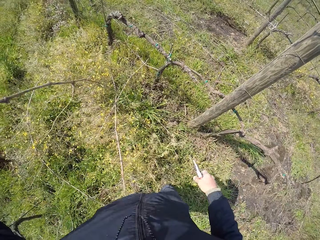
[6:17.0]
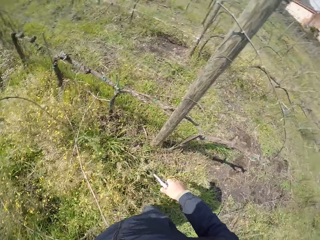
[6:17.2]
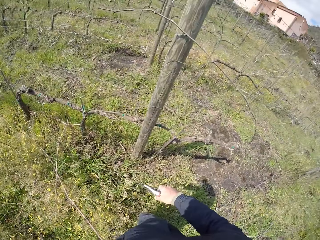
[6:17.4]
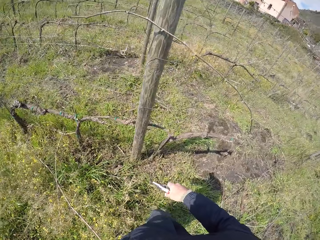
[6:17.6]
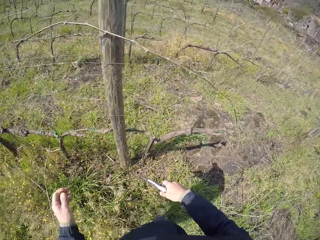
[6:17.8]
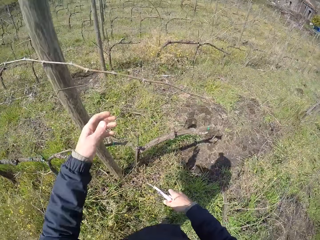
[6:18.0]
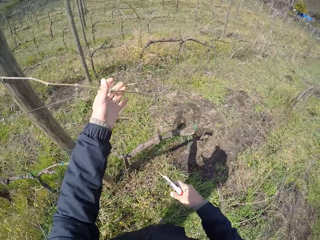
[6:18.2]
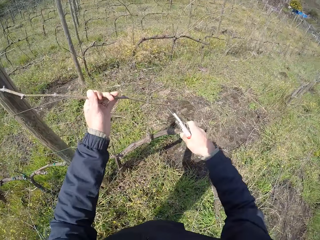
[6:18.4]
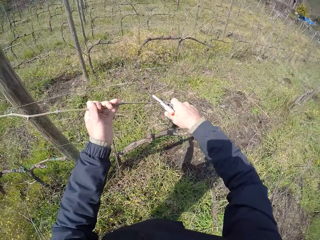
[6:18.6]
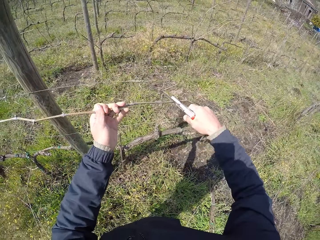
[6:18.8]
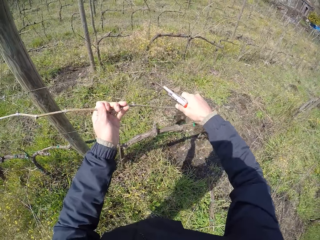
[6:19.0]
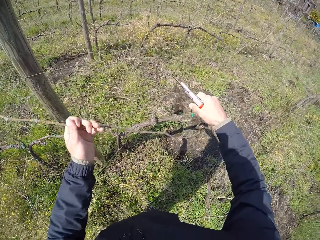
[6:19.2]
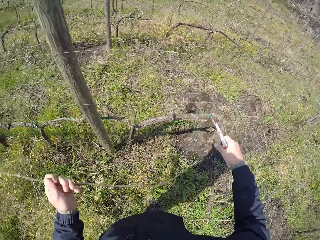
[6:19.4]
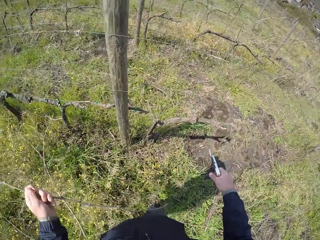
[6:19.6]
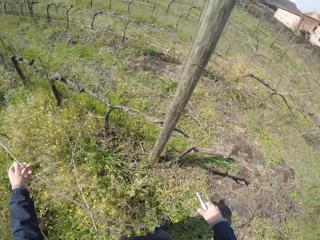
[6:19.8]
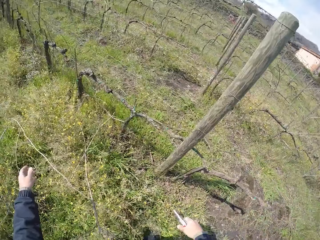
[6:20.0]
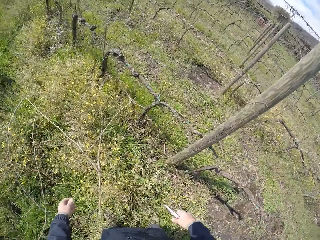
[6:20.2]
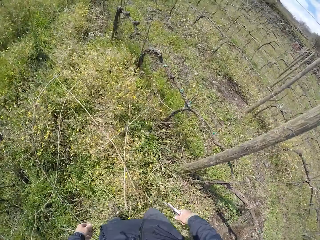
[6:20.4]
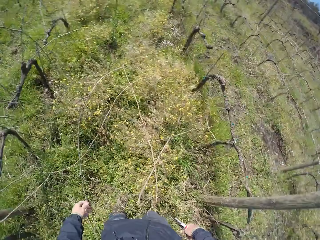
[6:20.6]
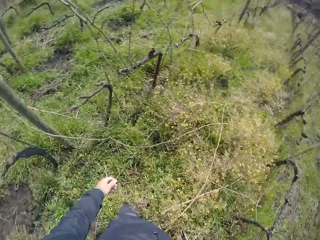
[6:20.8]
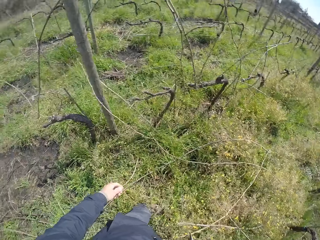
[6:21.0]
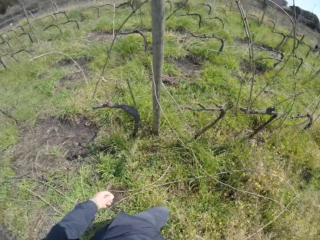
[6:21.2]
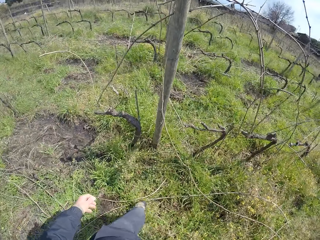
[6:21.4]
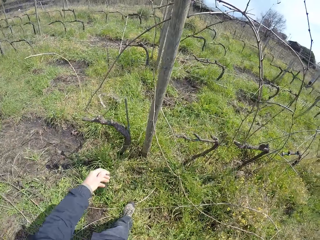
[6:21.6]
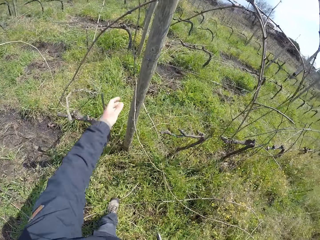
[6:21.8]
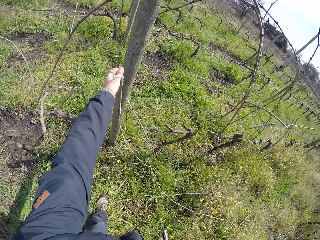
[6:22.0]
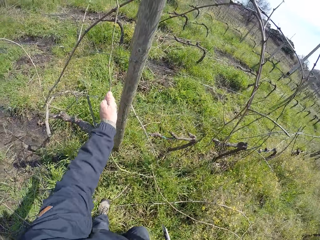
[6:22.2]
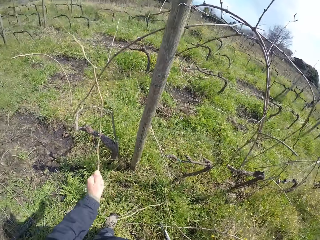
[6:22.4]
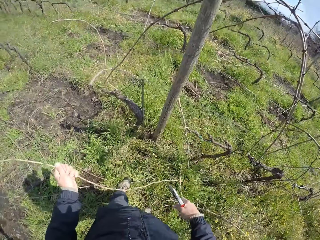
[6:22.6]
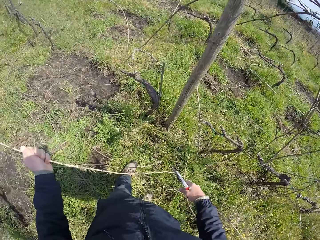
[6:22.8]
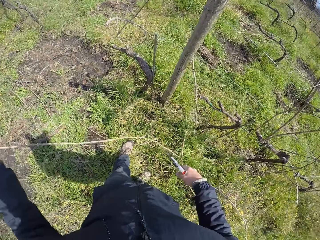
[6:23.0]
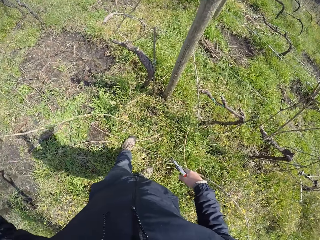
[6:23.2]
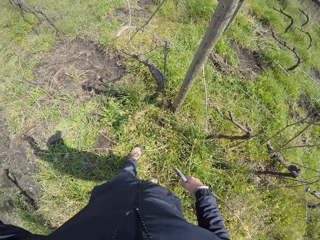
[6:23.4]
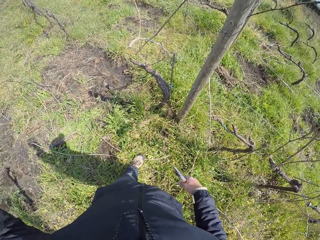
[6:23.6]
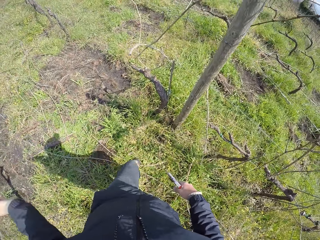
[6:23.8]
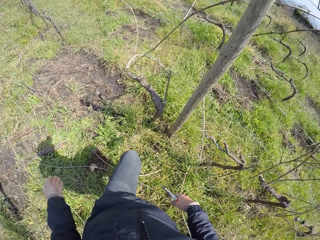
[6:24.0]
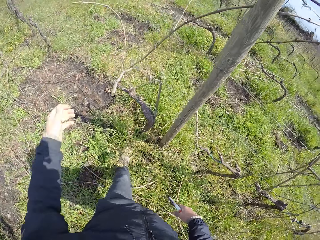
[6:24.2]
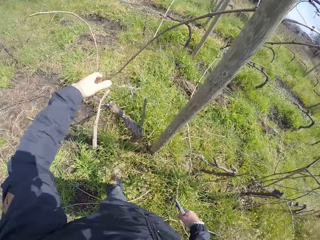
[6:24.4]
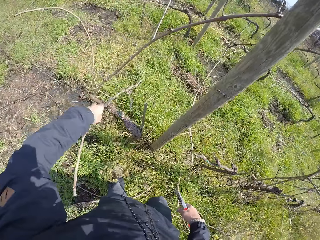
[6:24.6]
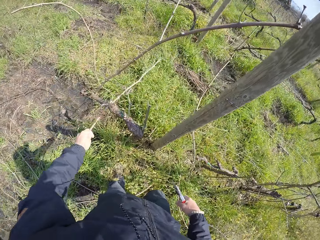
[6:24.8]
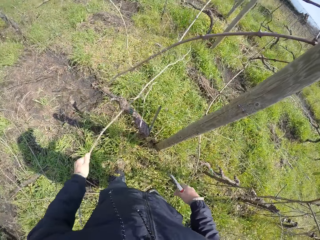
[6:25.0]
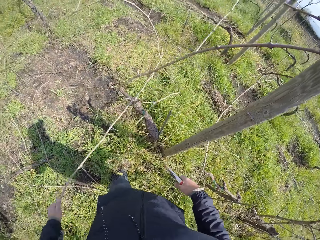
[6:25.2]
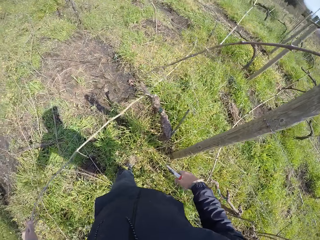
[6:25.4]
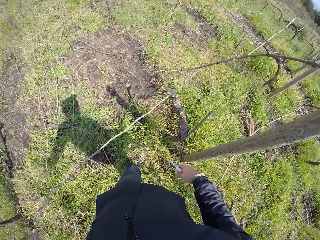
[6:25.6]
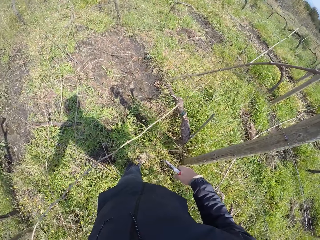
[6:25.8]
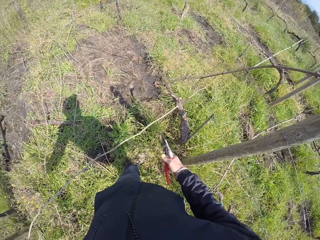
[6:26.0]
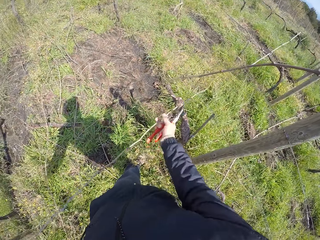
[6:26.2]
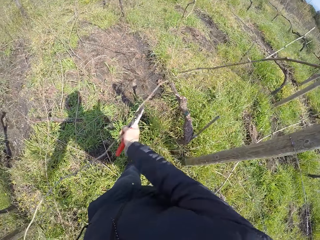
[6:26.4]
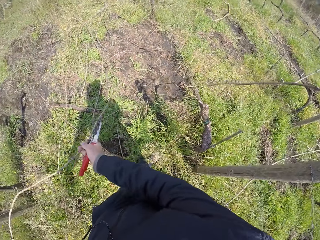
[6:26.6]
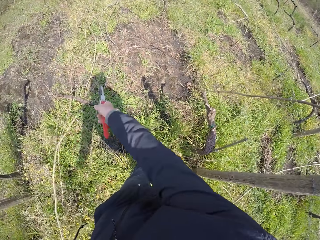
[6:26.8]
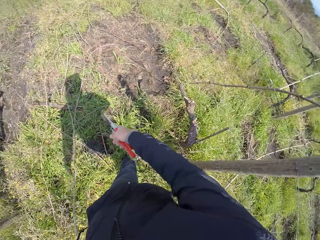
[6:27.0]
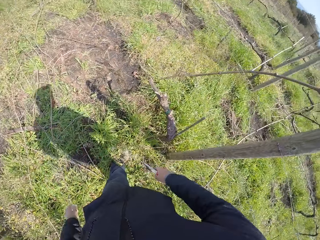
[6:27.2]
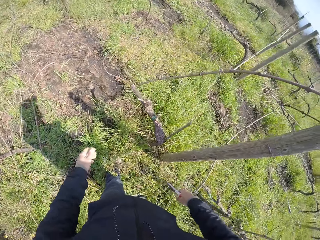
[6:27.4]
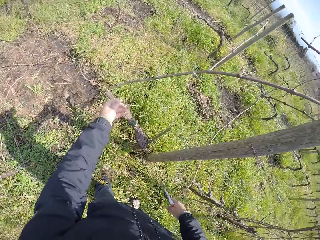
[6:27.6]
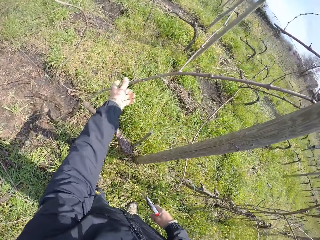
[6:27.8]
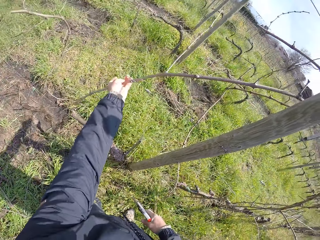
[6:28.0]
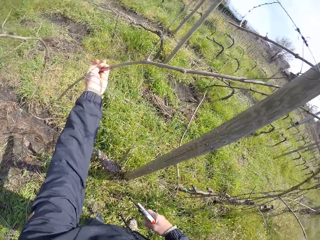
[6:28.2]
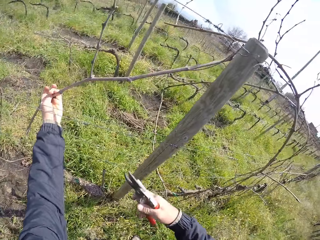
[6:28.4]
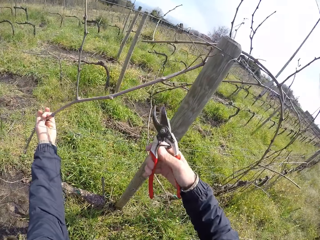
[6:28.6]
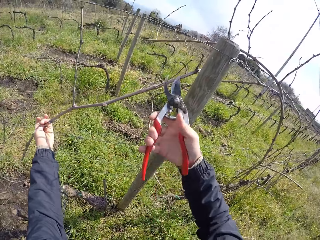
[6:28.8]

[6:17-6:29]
The camera wearer drops the plant branch on the ground with his left hand. He holds a plant branch with his left hand. He cuts the plant branch with the pruner in his right hand. He drops the plant branch on the ground with his left hand. He pulls a plant branch from the wire with his left hand. He drops the plant branch on the ground with his left hand. He pulls a plant branch from the wire with his left hand. He holds the plant branch with both hands. He drops the plant branch on the ground with both hands. He pulls a plant branch from the wire with his left hand.

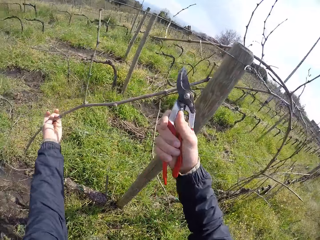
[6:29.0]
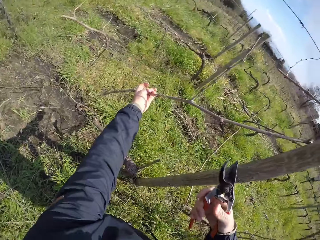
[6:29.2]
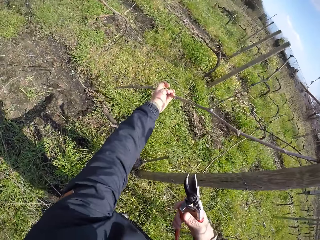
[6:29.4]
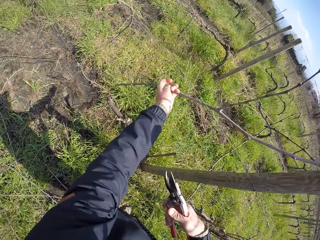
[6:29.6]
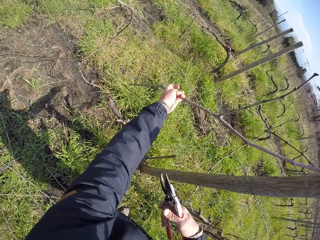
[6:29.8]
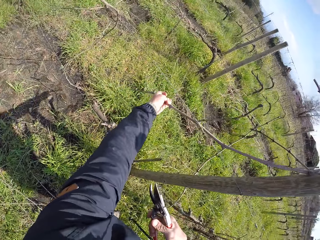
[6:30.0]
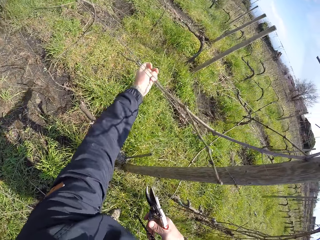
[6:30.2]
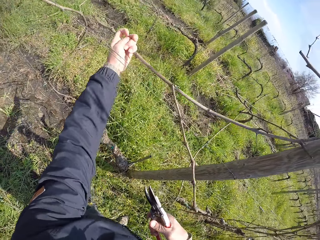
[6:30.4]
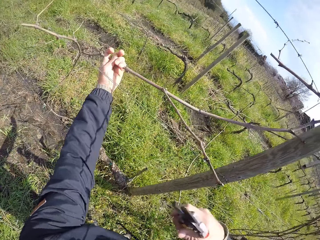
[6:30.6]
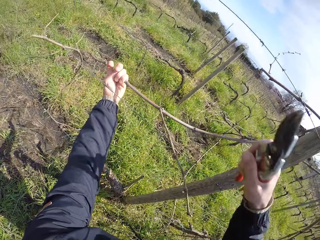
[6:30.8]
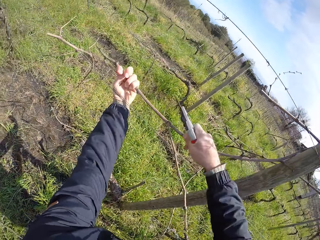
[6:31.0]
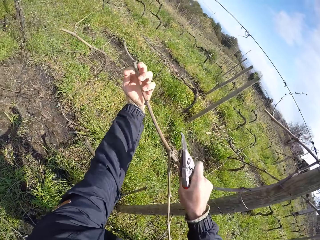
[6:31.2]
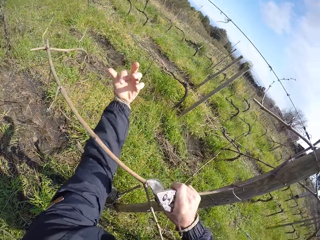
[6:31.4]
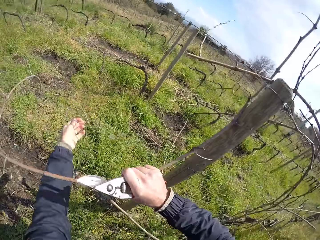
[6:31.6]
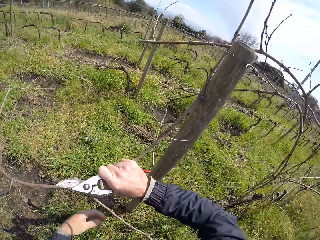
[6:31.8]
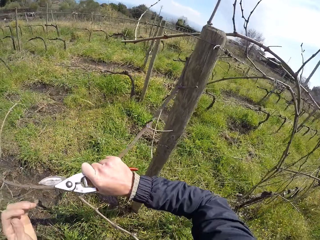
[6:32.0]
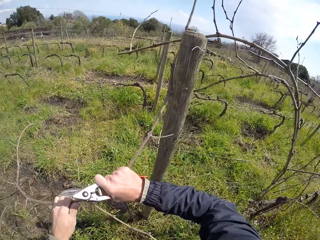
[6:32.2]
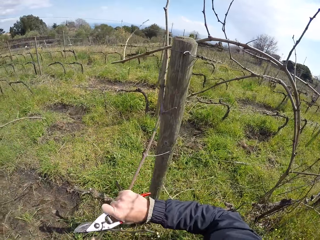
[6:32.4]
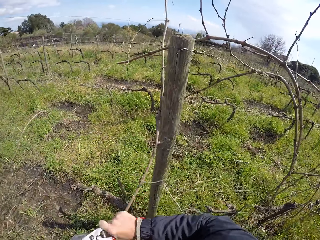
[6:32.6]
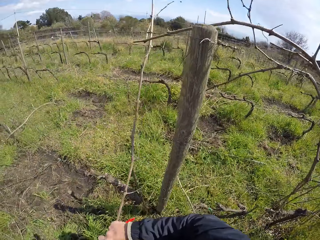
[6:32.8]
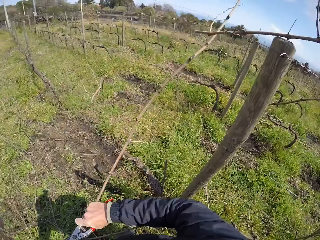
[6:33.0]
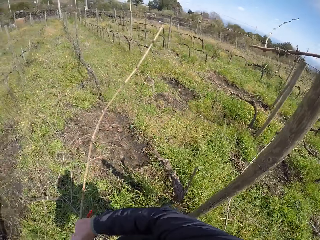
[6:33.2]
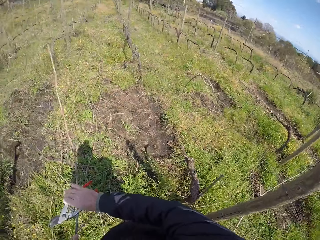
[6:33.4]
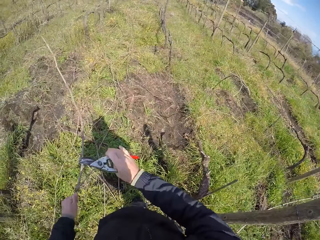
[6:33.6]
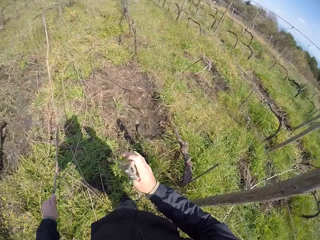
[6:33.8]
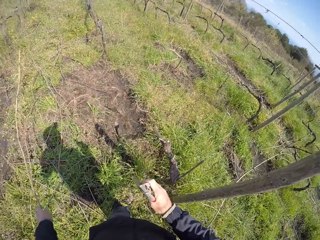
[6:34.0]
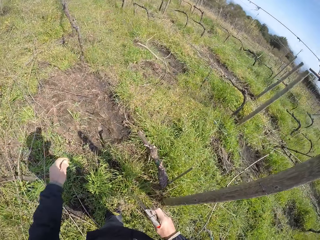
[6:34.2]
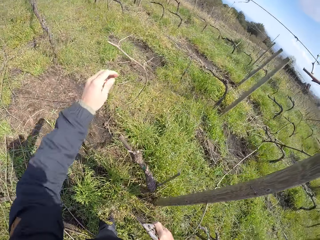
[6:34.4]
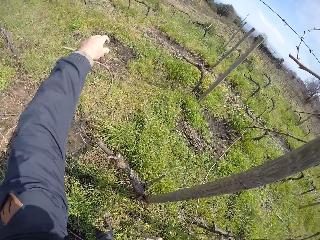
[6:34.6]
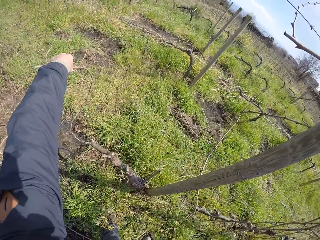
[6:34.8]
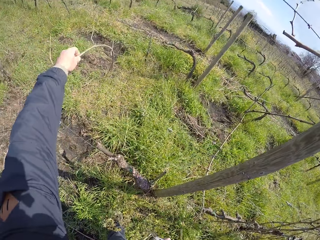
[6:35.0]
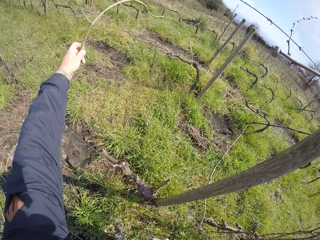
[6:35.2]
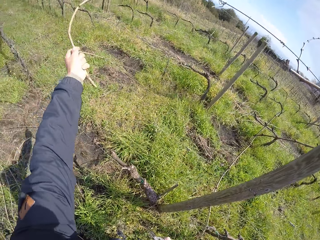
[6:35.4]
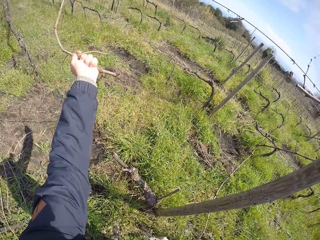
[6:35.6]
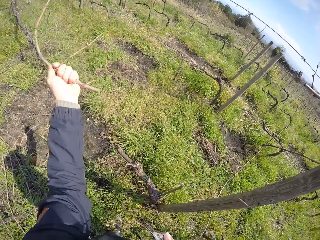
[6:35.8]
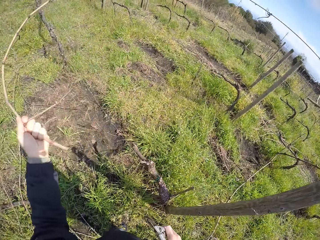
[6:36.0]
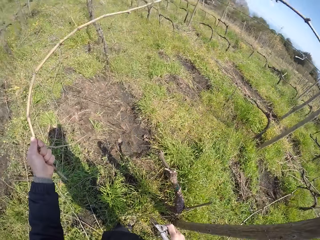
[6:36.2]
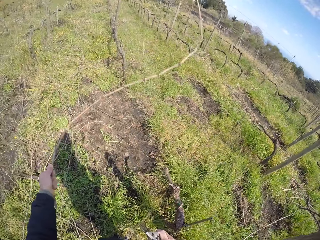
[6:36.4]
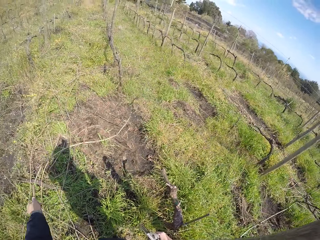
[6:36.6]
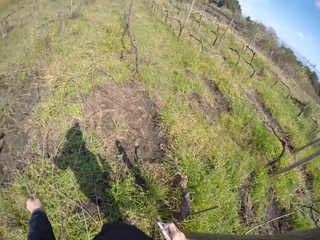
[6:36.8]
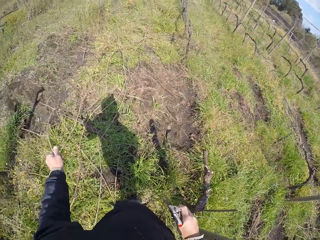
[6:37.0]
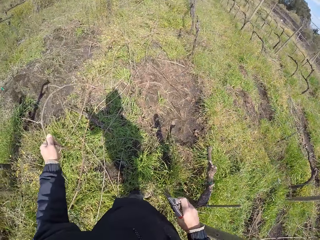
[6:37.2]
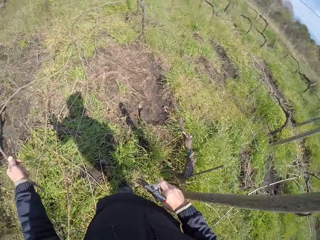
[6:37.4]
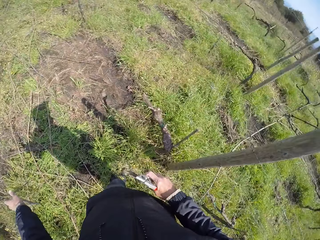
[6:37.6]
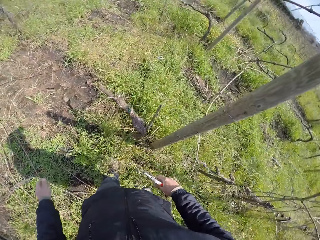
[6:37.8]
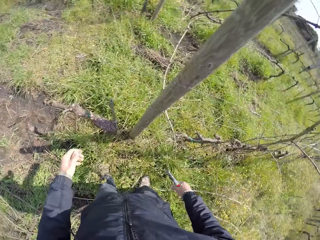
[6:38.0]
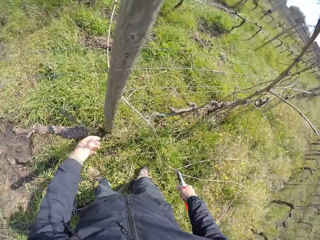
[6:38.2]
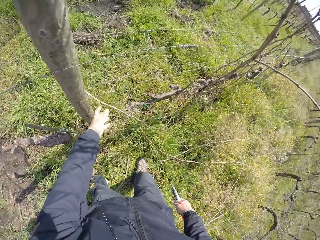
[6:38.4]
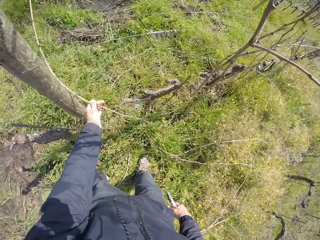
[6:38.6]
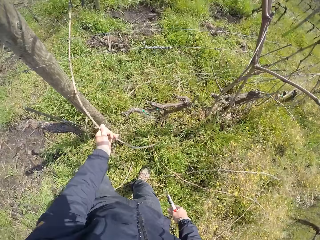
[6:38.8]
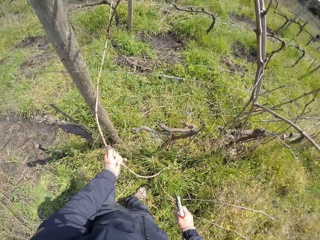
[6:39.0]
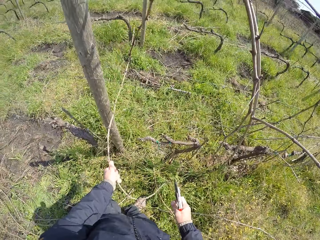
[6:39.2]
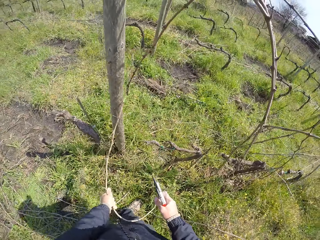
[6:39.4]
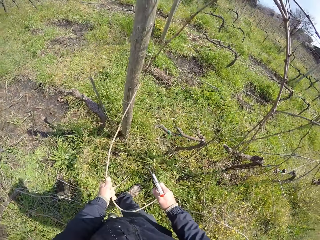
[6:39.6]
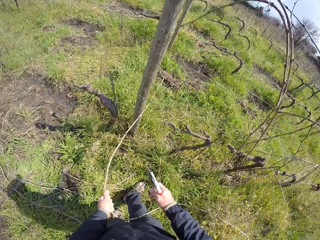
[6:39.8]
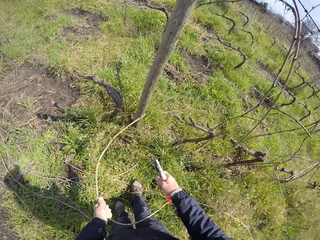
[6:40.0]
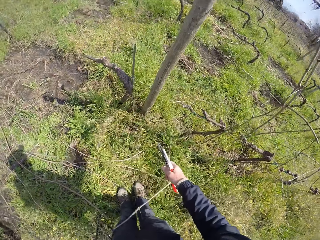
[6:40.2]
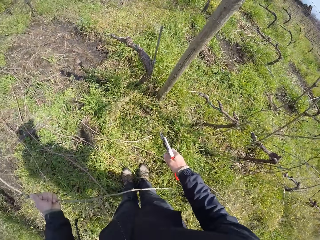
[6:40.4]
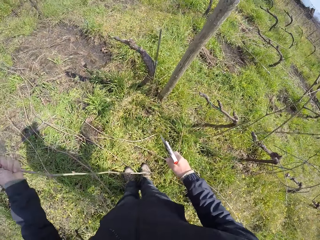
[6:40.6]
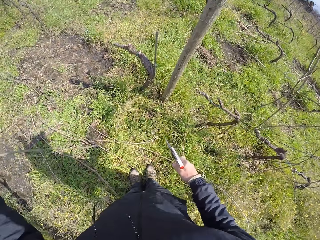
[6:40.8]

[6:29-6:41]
The camera wearer cuts the plant branch with the pruner in his right hand. He pulls the plant branch from the wire with both hands. He drops the plant branch on the ground with his left hand. He pulls a plant branch from the wire with his left hand. He drops the plant branch on the ground with his left hand. He pulls a plant branch from the wire with his left hand.
